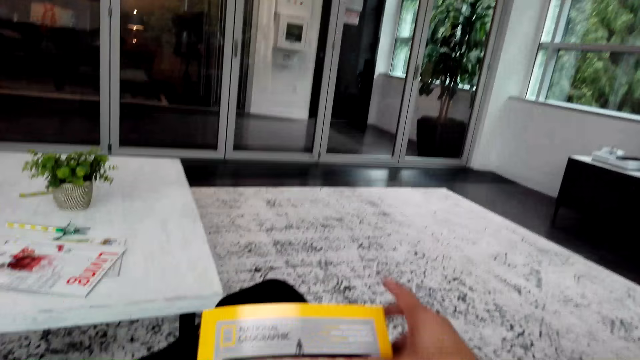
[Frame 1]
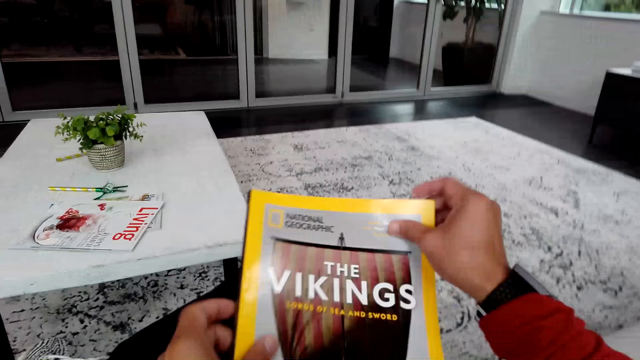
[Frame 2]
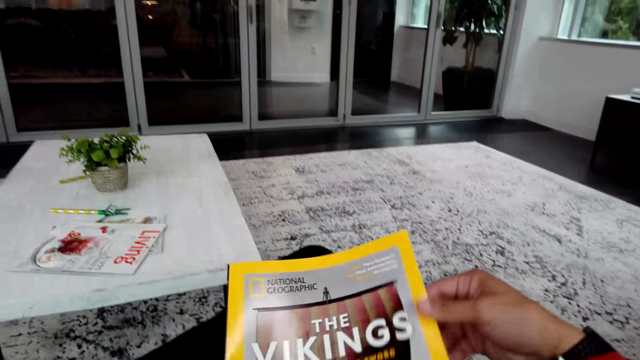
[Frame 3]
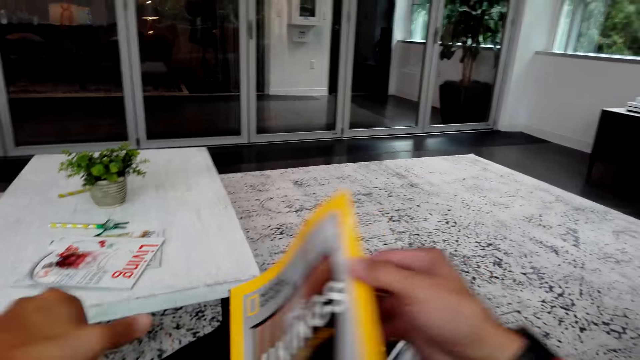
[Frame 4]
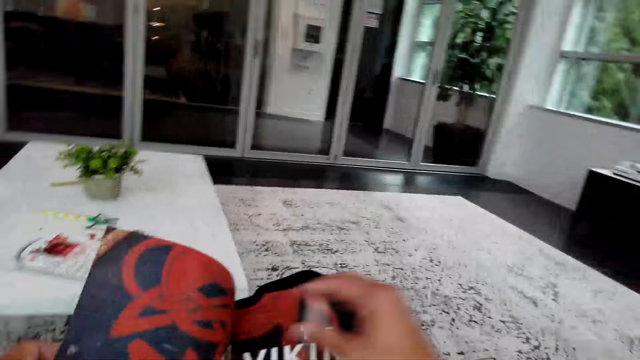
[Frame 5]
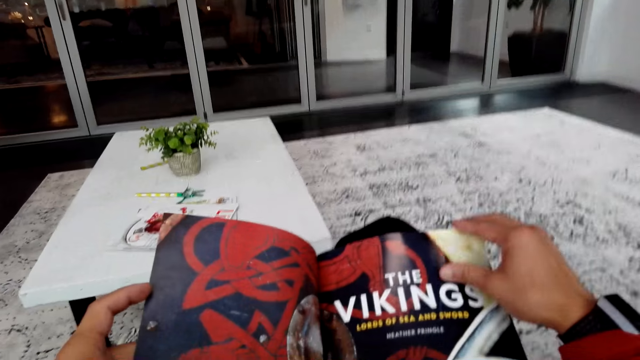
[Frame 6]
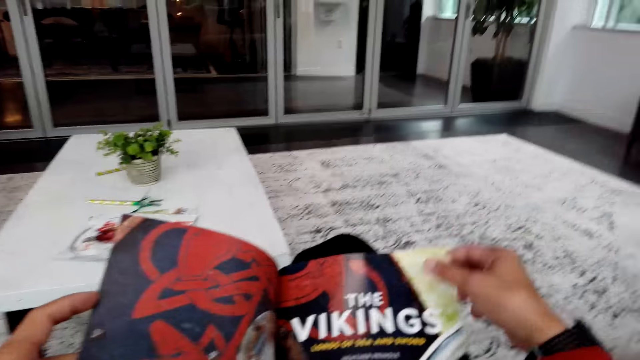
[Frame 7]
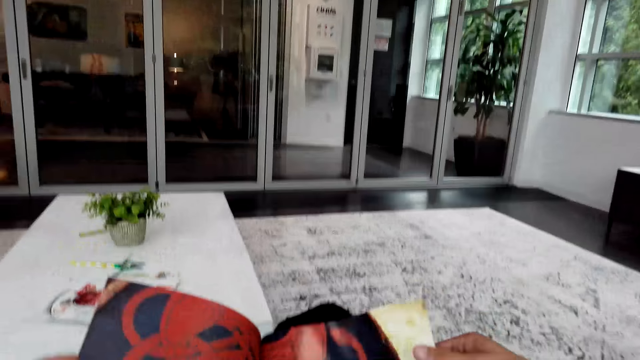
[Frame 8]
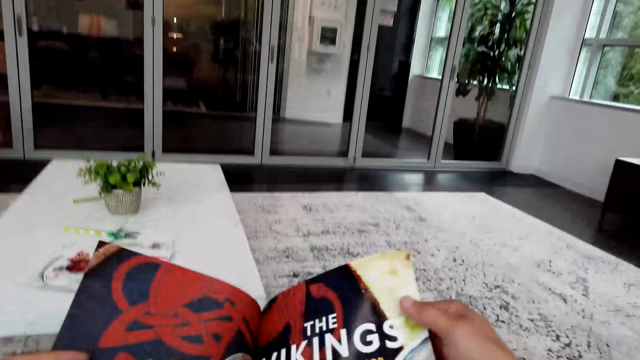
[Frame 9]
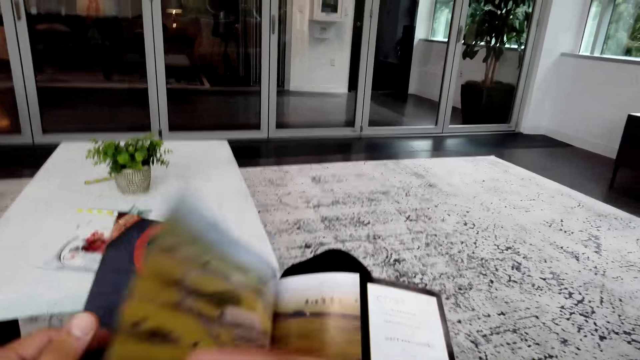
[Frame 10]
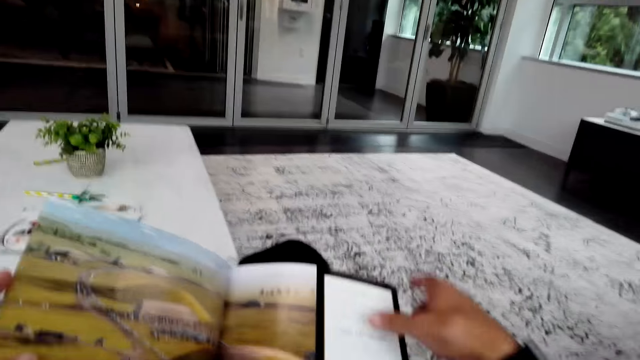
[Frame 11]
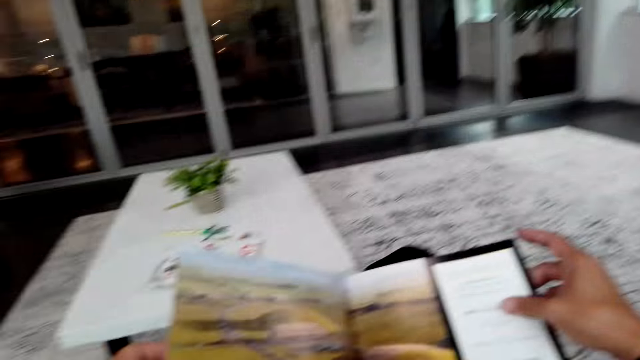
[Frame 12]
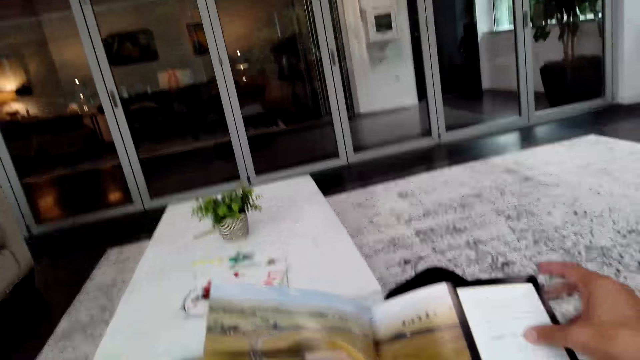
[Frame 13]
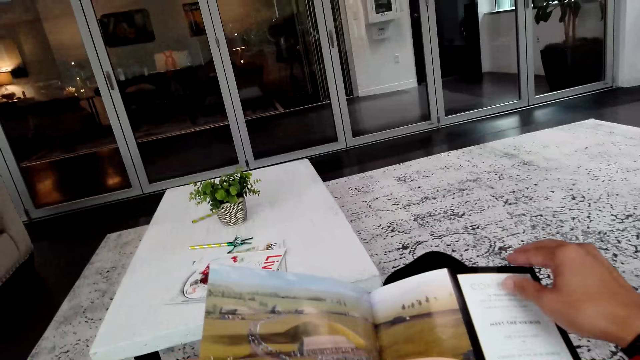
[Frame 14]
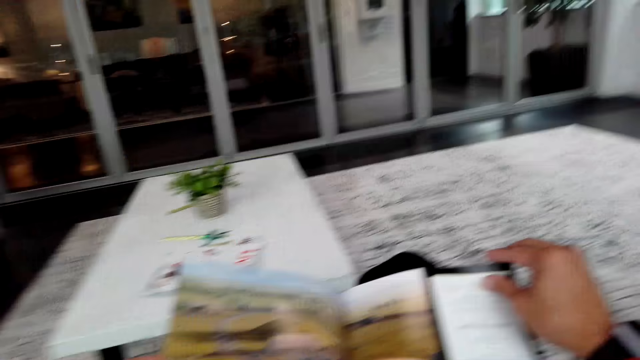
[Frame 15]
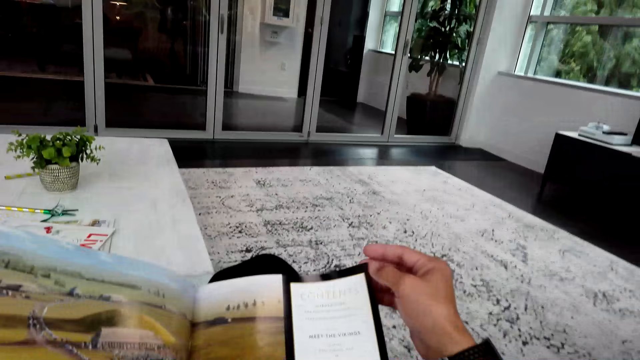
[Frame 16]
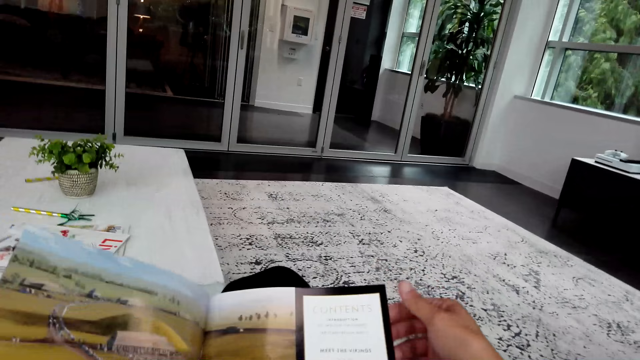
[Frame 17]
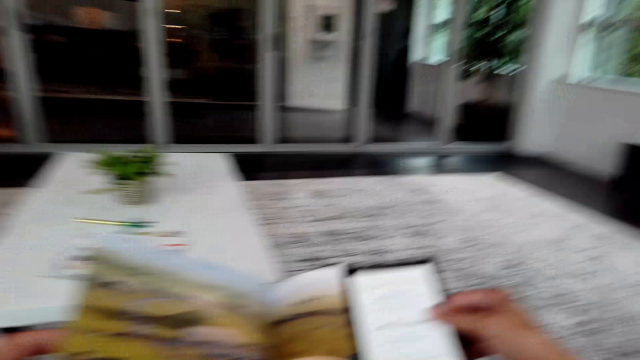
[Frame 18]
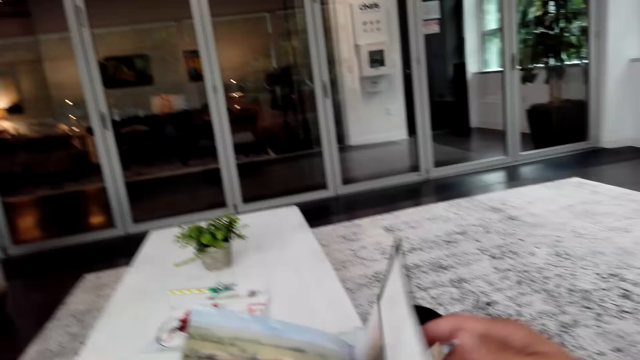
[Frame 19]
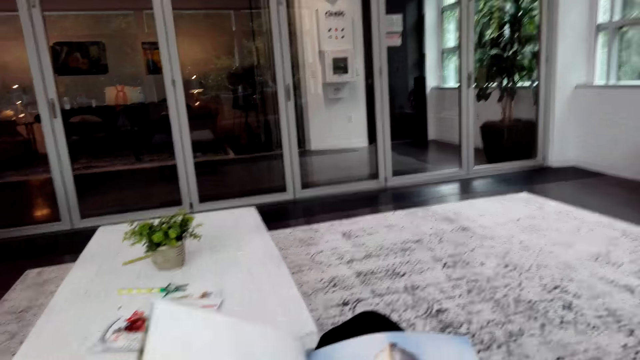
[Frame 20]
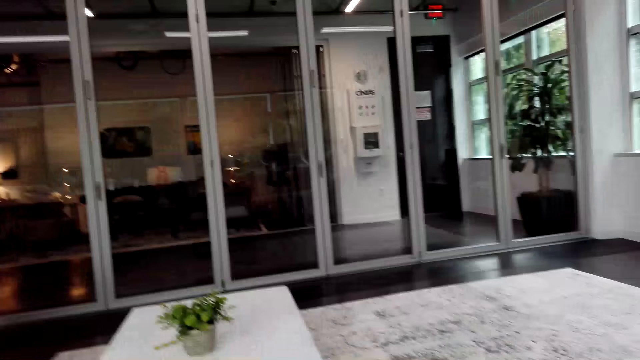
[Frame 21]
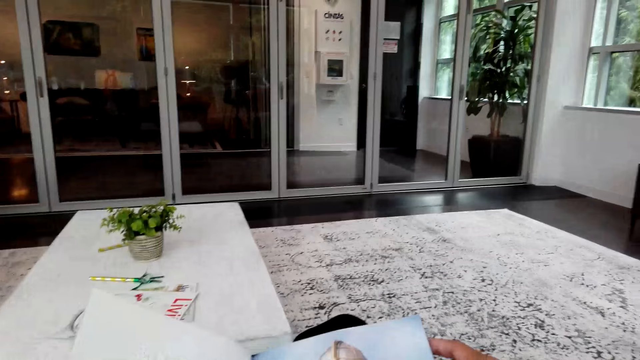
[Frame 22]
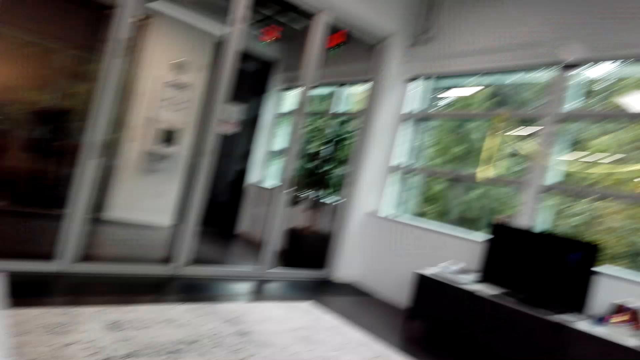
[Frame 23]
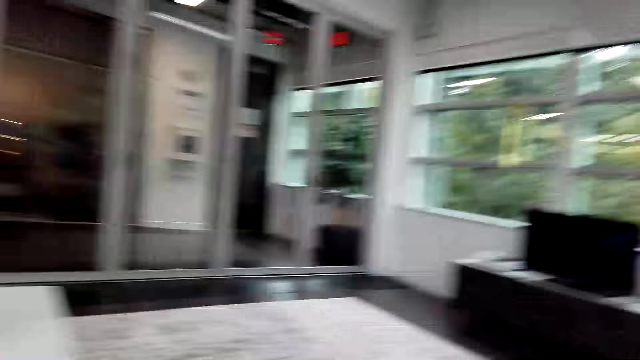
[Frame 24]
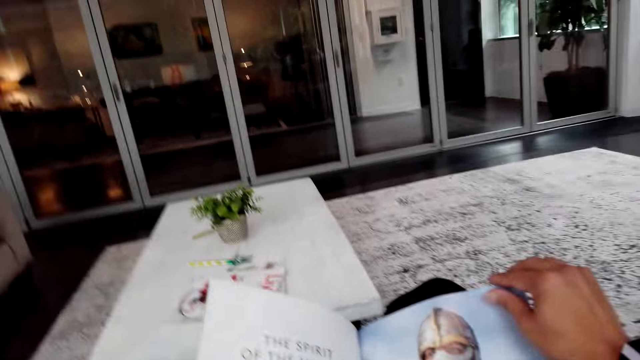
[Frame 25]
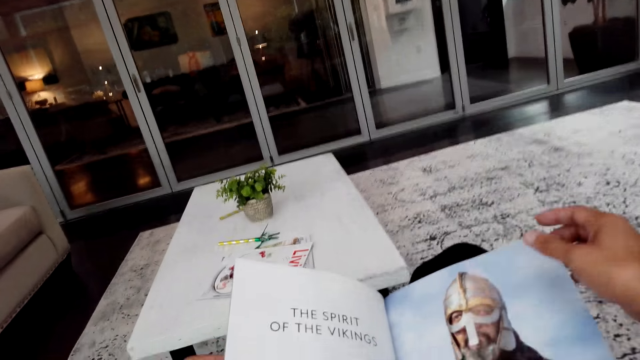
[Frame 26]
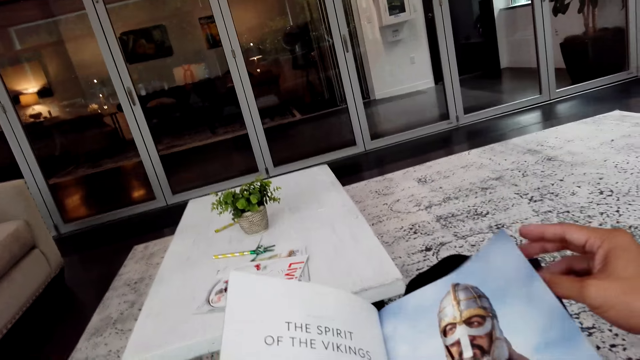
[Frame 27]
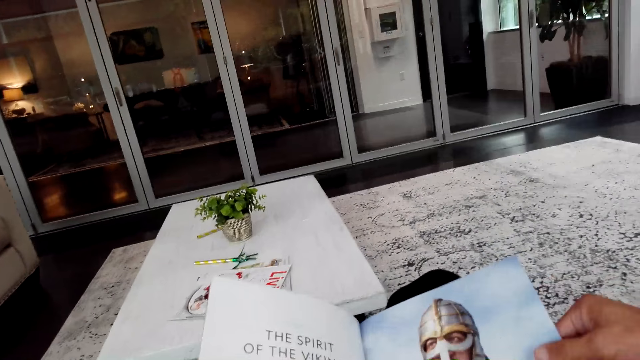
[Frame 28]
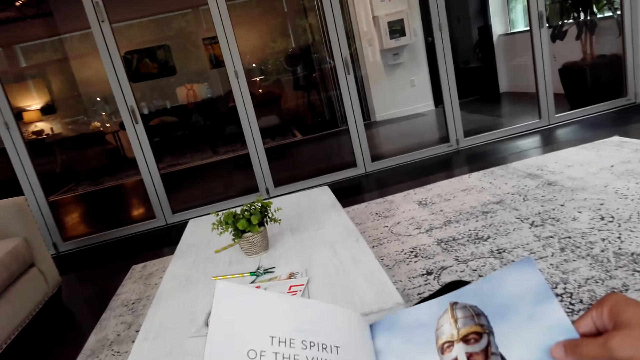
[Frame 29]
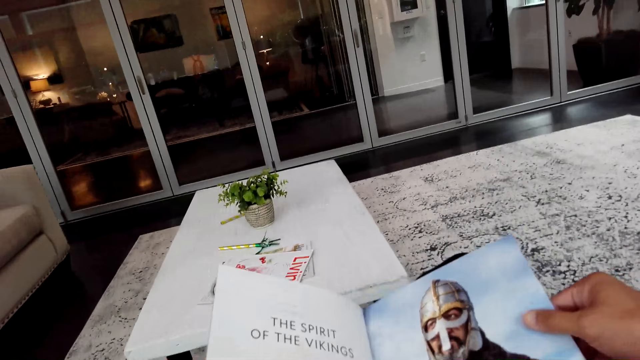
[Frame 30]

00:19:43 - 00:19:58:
The camera wearer opens a page in the book. They look at the book. They open a page in the book. They read the book. They open a page in the book. They look around the room. They read the book.

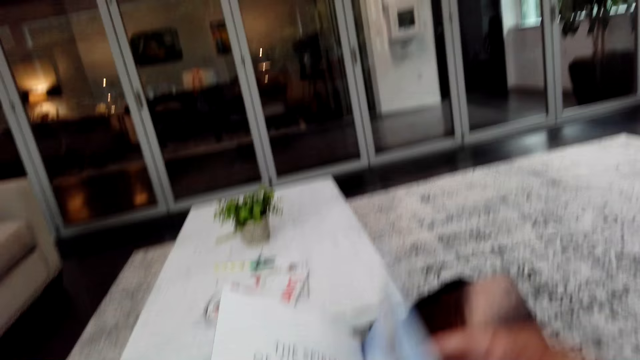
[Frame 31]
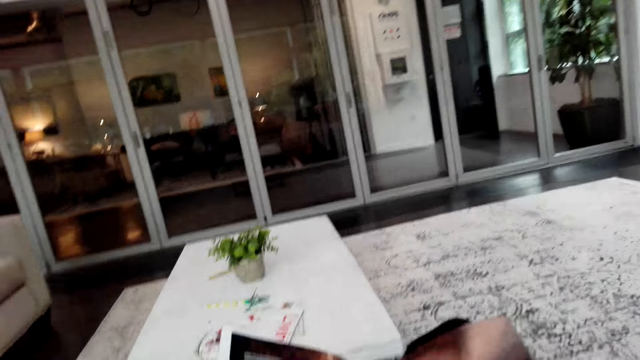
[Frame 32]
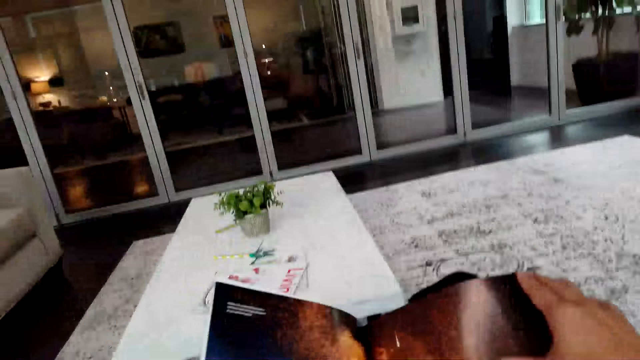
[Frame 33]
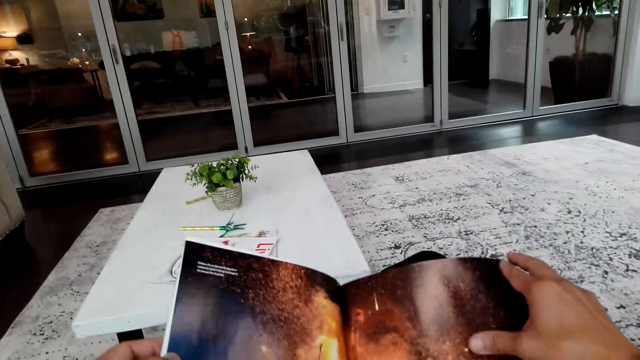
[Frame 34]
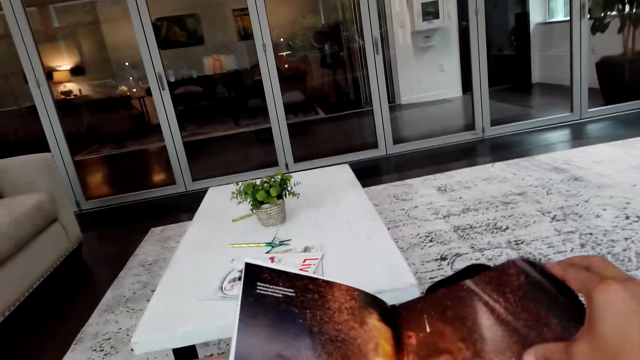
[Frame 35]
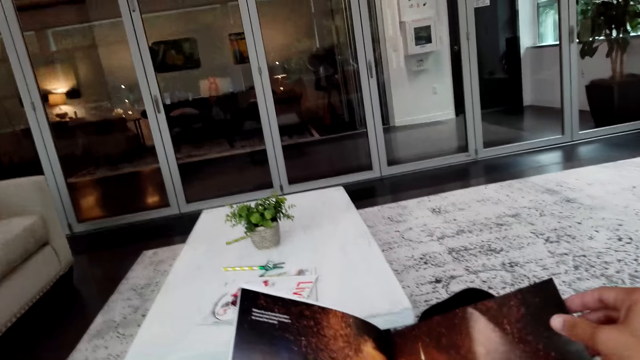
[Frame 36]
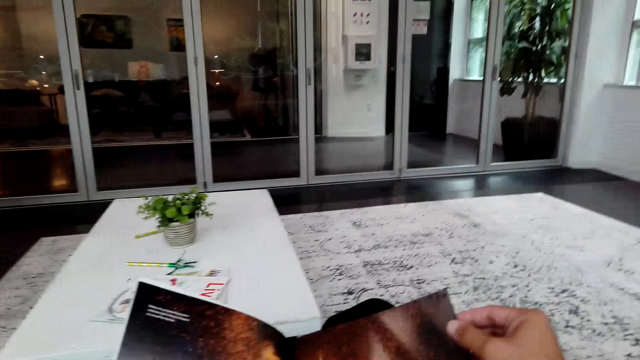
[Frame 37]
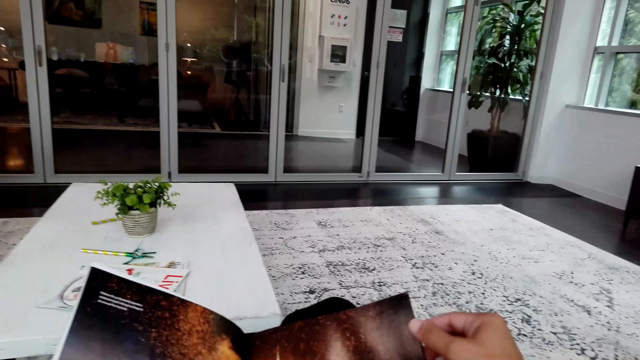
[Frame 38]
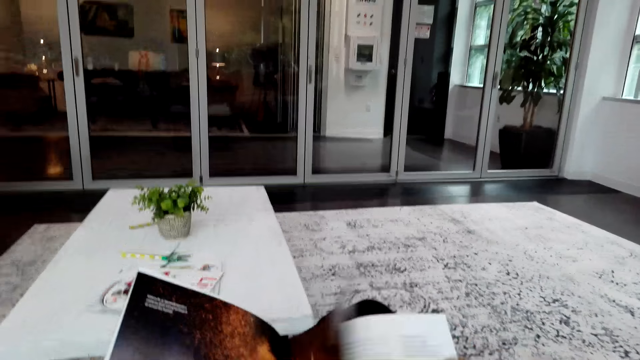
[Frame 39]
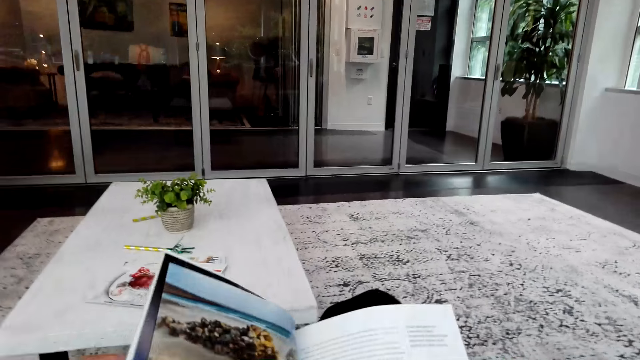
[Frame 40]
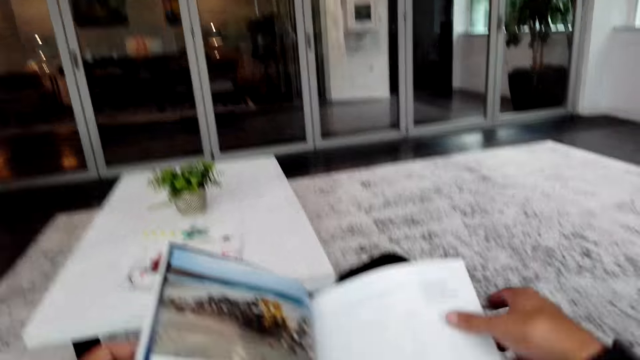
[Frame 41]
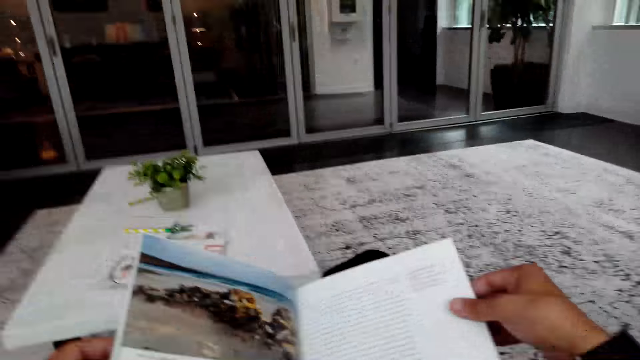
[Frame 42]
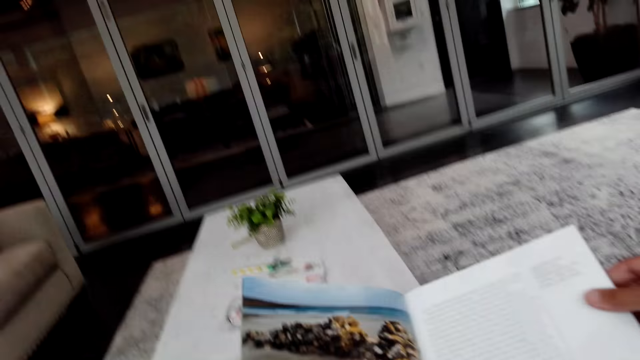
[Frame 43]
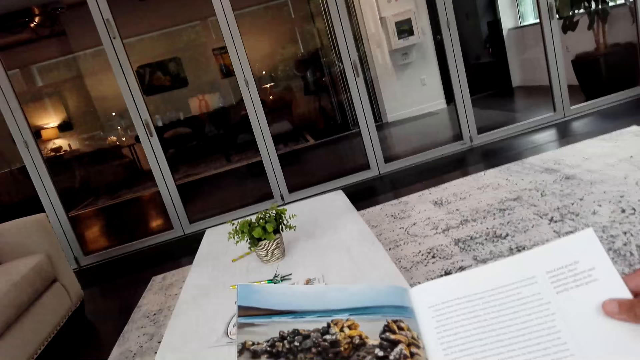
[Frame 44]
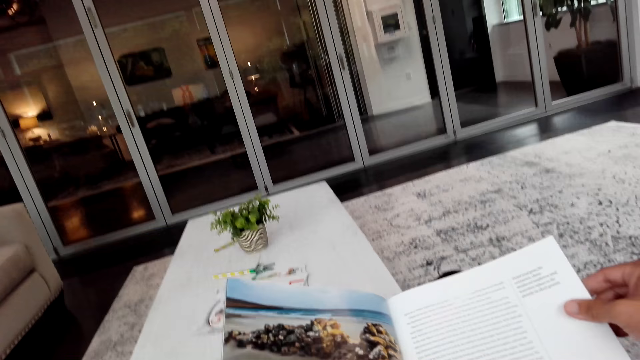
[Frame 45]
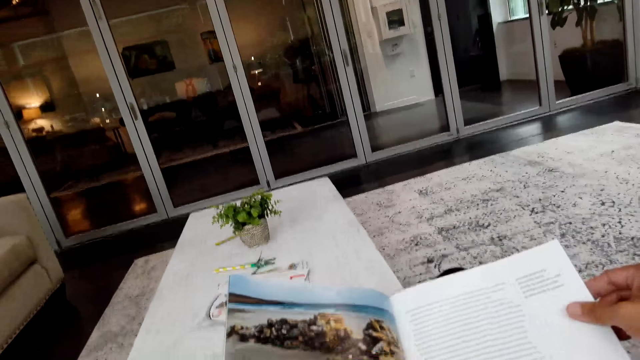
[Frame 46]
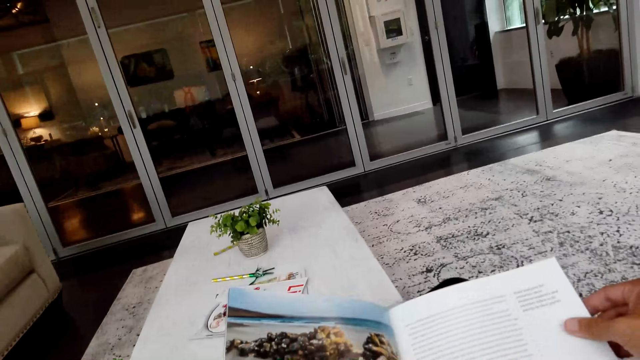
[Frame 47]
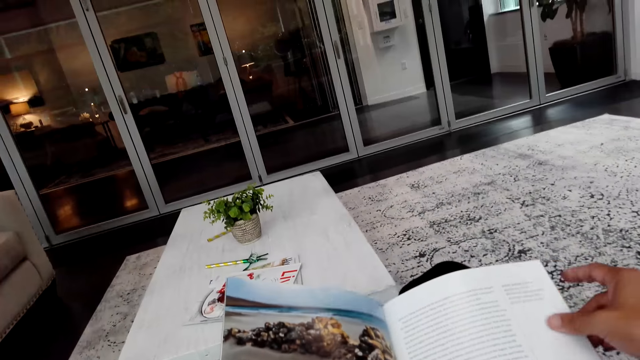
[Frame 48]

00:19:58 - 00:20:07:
The camera wearer opens a page in the book. They turn a page in the book. They read the book.
